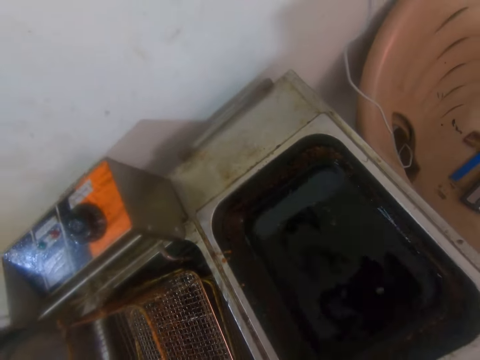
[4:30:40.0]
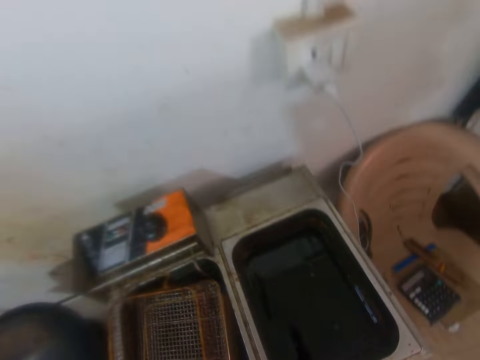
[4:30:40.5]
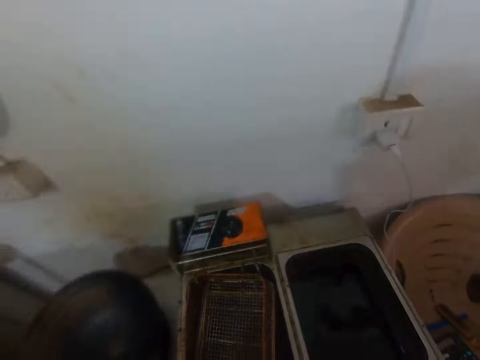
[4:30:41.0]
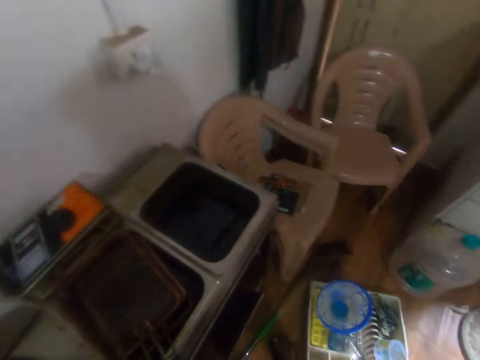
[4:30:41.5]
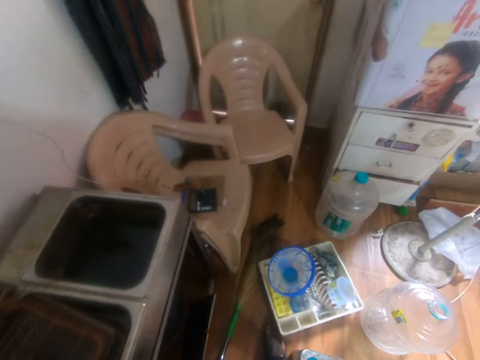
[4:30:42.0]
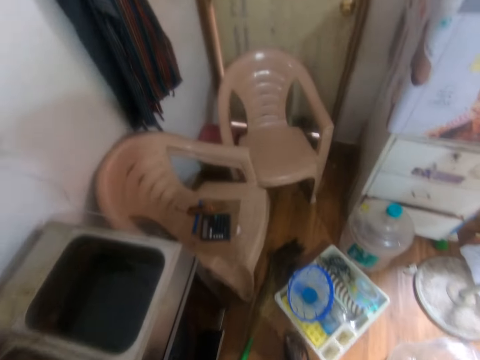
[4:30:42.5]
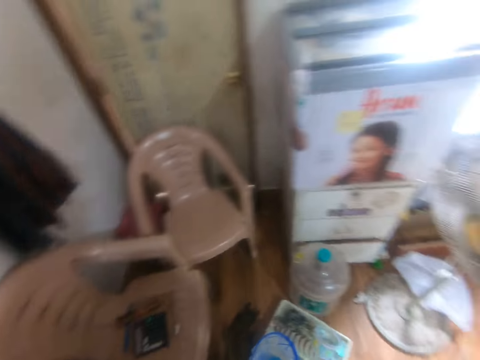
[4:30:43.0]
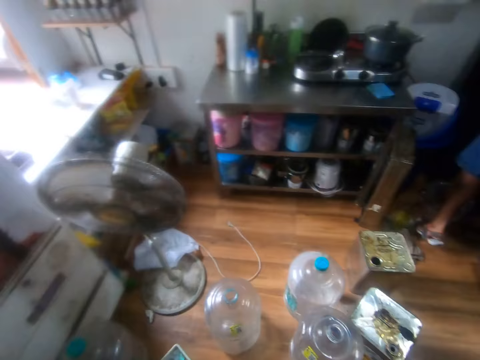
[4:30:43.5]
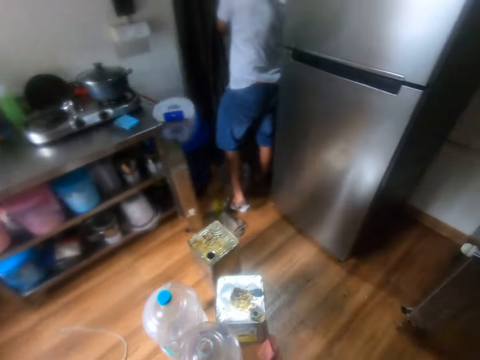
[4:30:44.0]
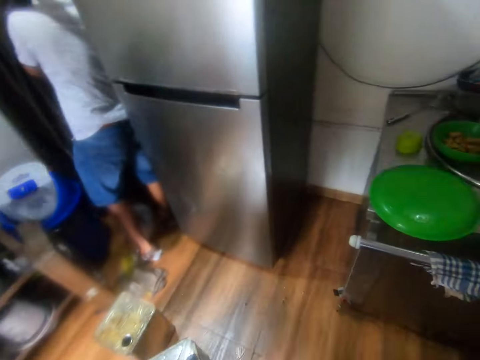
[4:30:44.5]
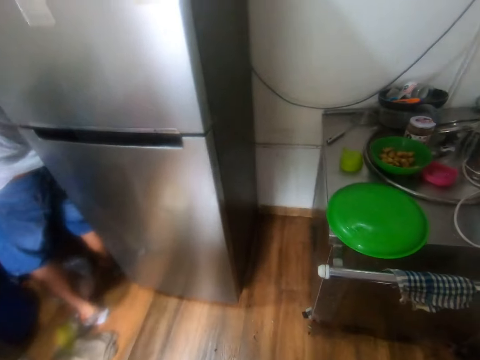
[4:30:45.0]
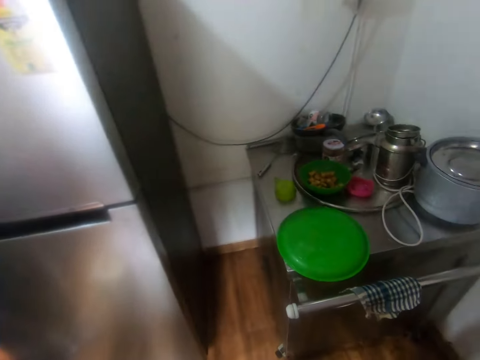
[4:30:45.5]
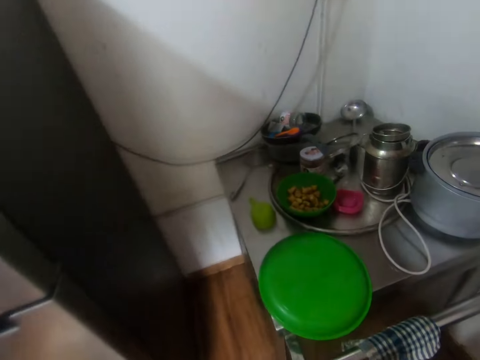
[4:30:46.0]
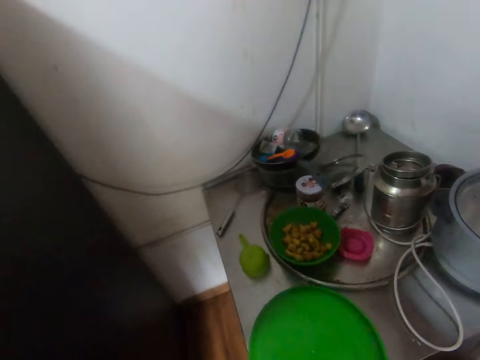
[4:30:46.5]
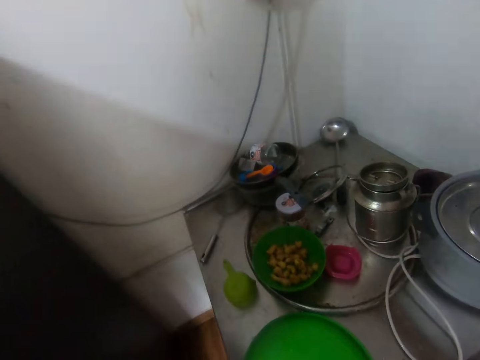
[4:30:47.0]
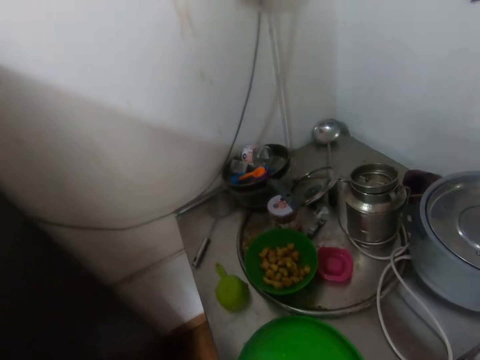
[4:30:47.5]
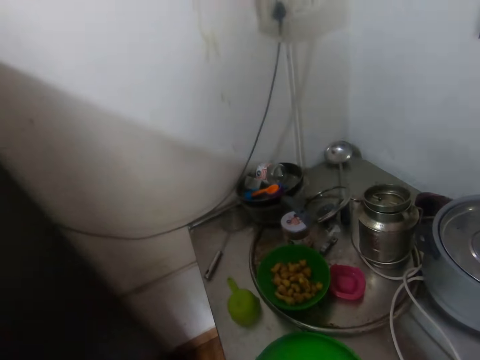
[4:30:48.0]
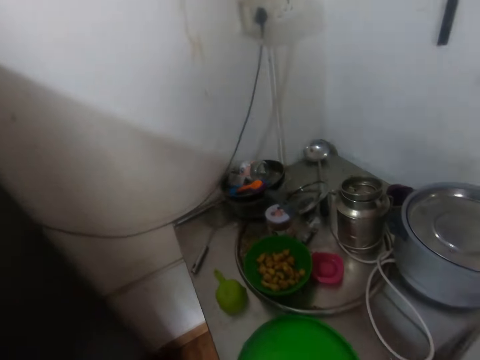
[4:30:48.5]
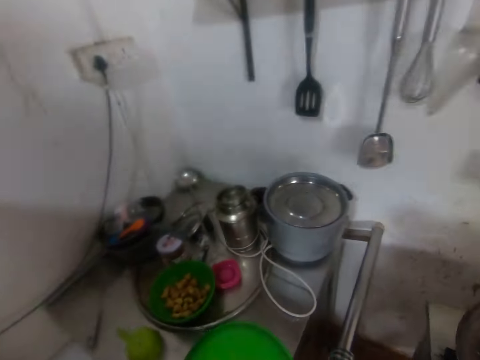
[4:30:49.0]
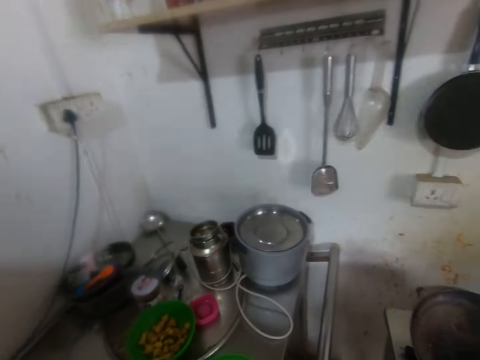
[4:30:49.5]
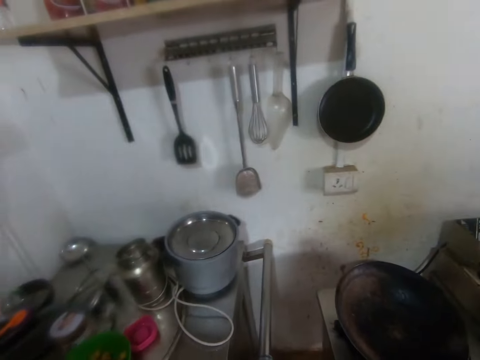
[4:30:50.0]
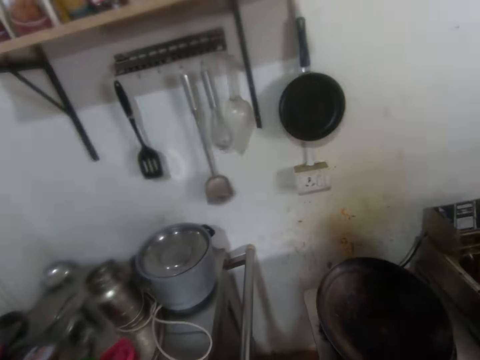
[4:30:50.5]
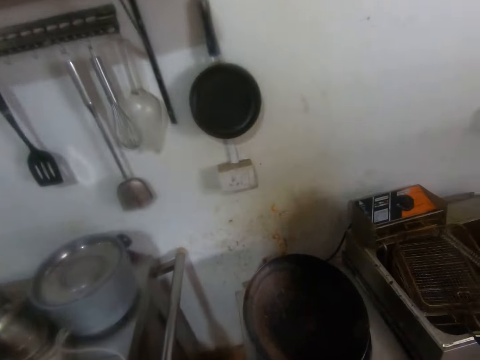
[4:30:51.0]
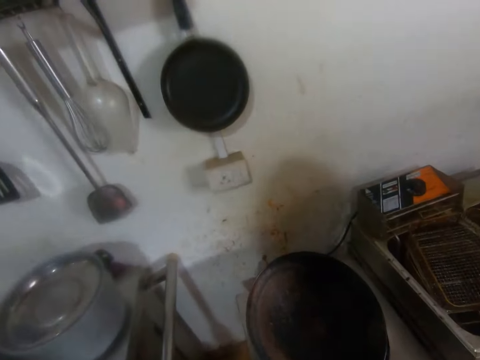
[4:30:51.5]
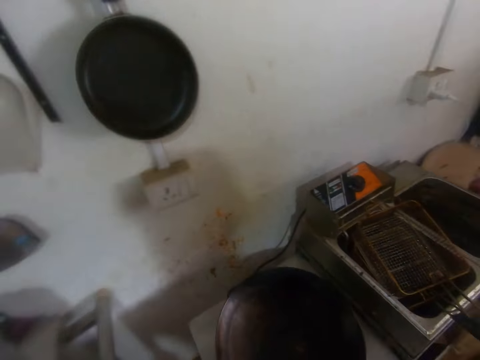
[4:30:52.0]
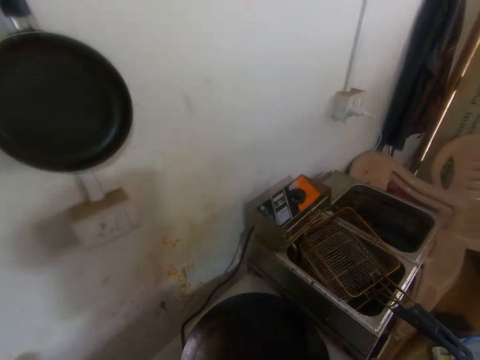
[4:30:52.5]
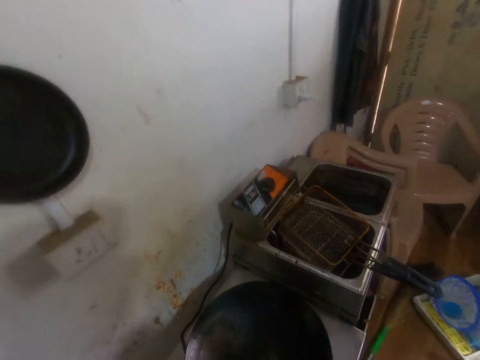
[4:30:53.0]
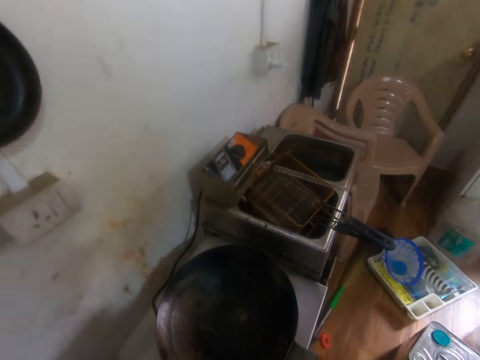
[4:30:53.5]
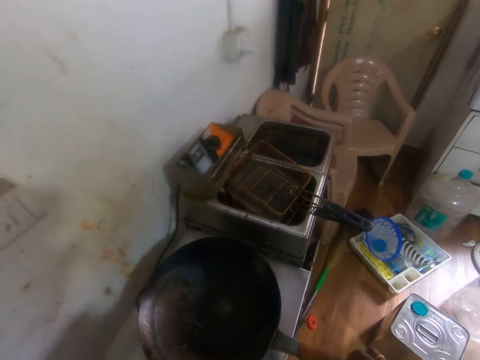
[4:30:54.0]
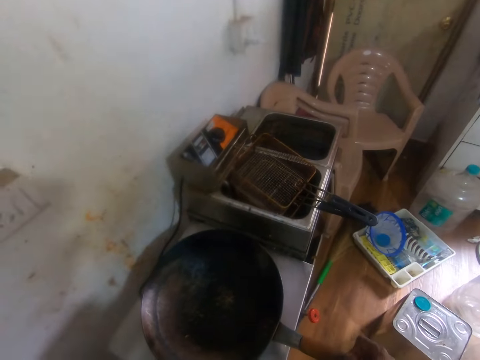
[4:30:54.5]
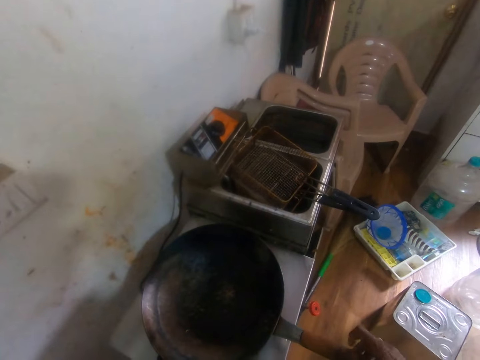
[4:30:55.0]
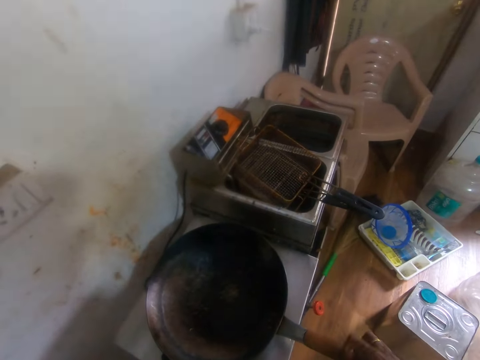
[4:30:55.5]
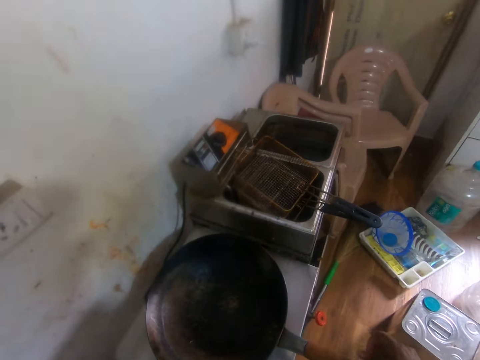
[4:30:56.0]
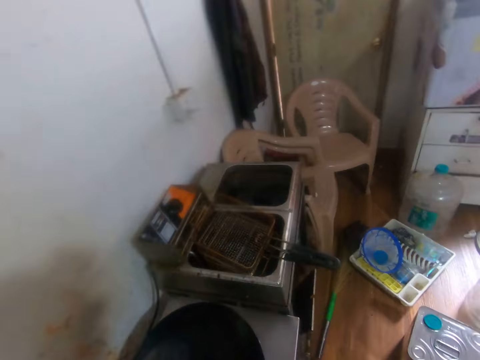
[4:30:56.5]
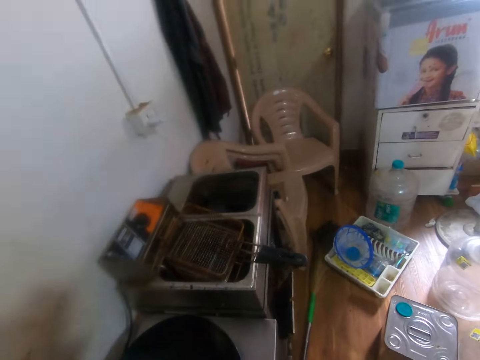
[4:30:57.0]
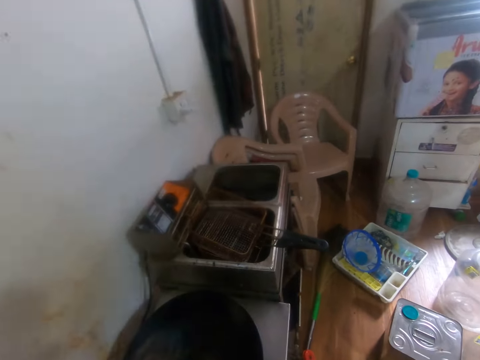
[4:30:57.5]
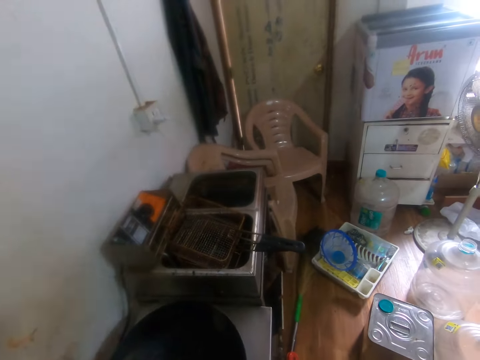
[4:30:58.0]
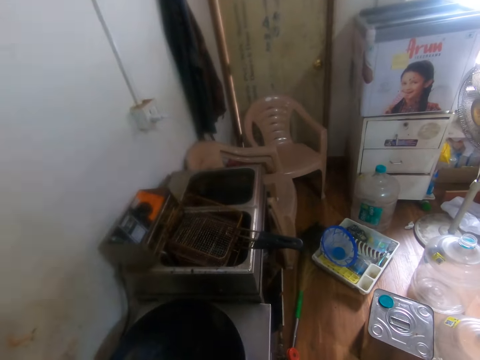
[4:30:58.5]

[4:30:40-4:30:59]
The camera wearer moves a utensil rack on the floor with his right leg. He looks around the room. He looks at the table. He looks at the cooker. He talks to a person. He adjusts a frying pan handle on the cooker with his right hand.

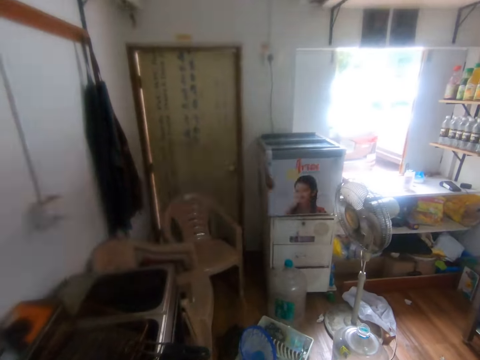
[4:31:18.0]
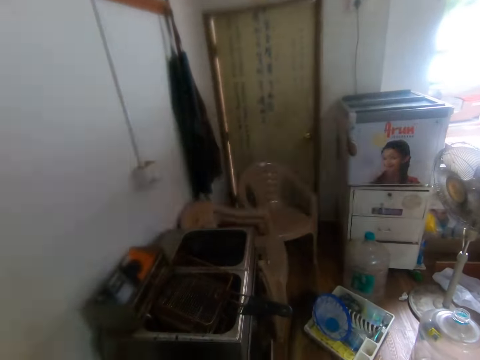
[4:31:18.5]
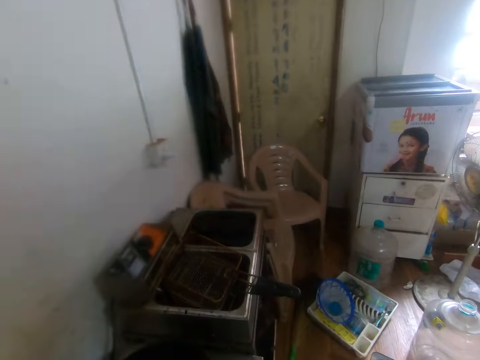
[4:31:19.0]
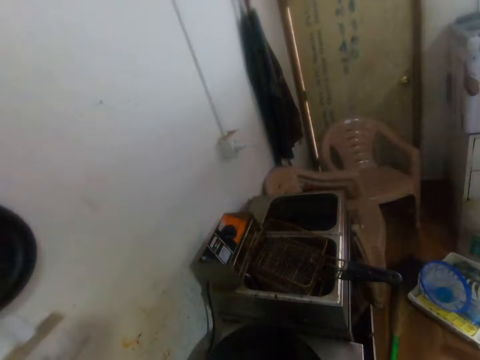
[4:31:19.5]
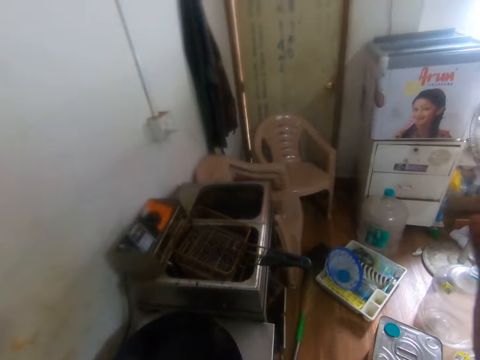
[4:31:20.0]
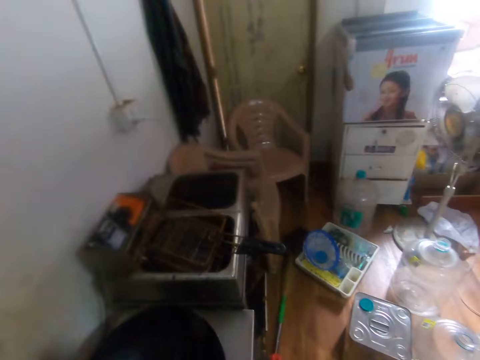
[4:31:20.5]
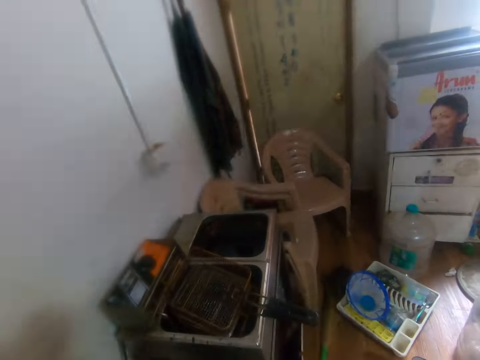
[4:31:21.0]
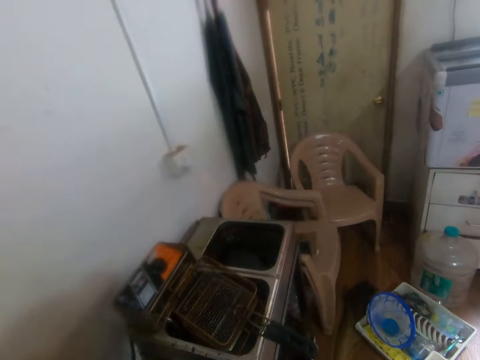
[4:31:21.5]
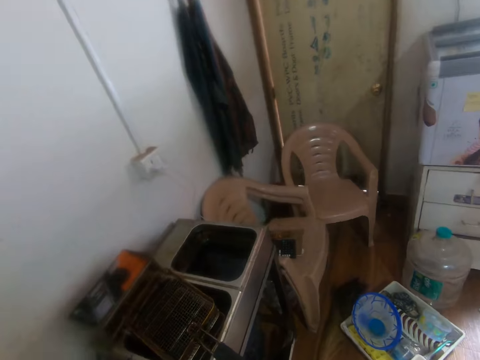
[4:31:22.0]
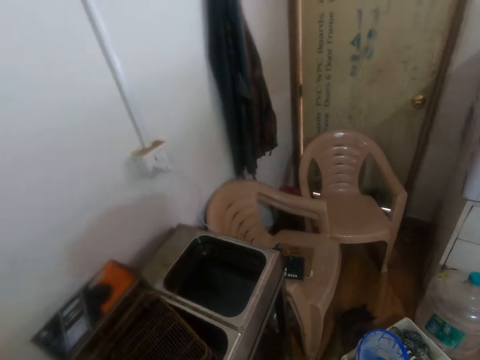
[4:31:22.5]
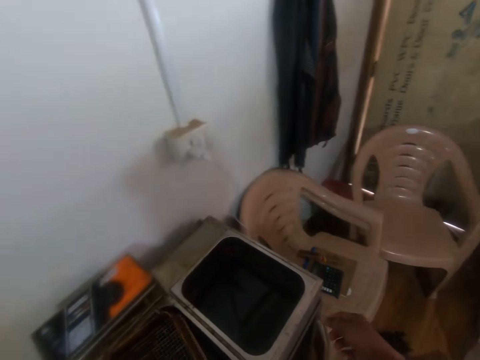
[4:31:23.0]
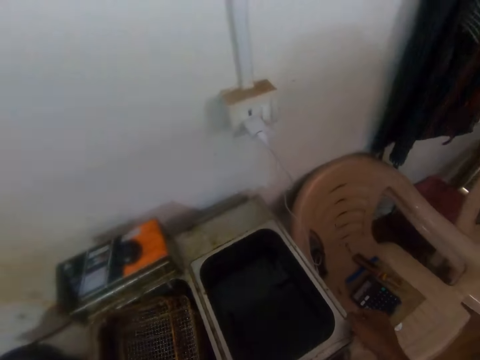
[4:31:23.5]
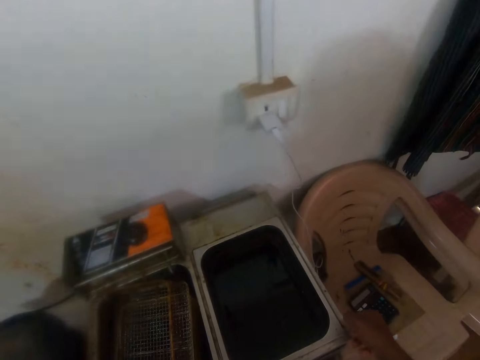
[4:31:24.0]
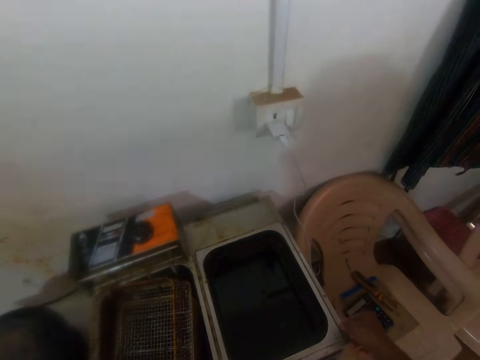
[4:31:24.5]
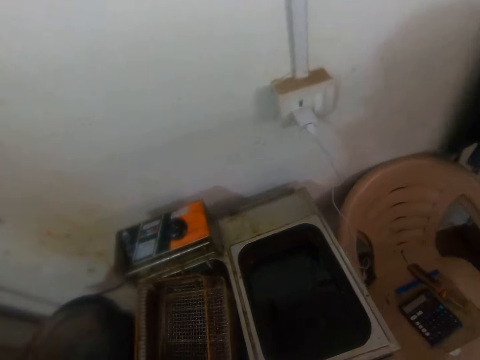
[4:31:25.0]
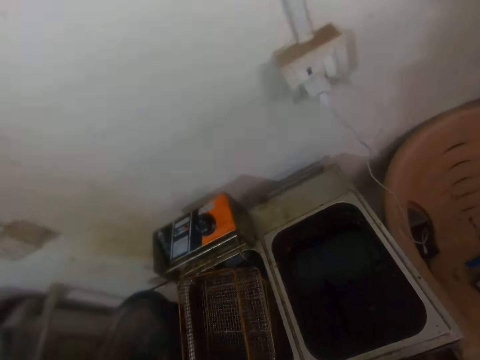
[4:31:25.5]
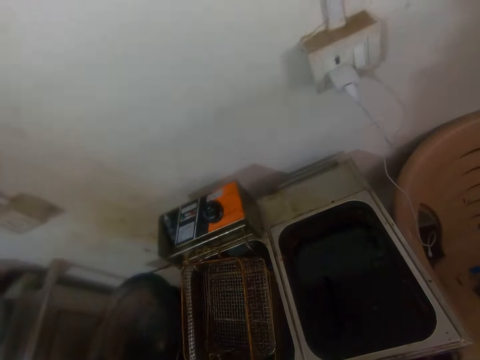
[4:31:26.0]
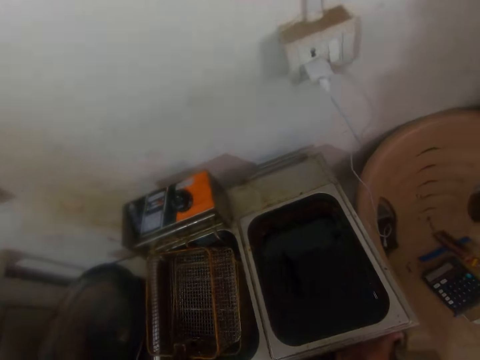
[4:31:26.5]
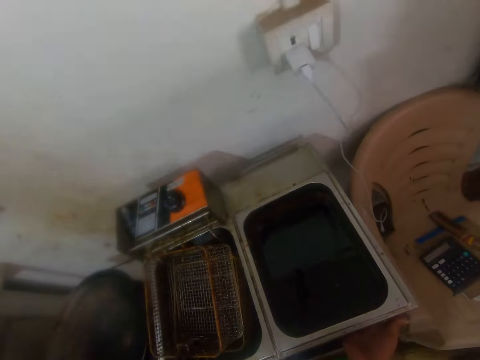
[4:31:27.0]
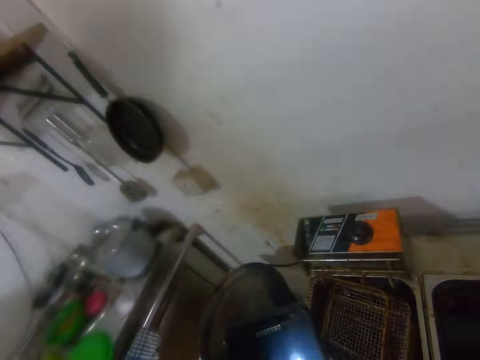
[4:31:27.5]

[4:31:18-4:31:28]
The camera wearer moves the hand. He touches the deep fryer with his right hand. He looks at the cooker.
